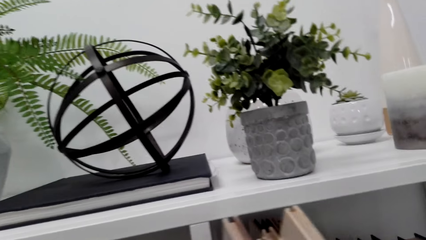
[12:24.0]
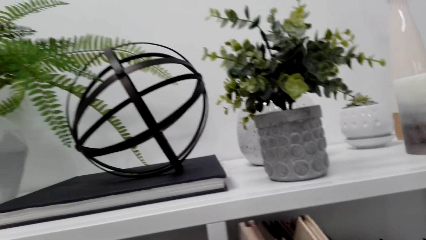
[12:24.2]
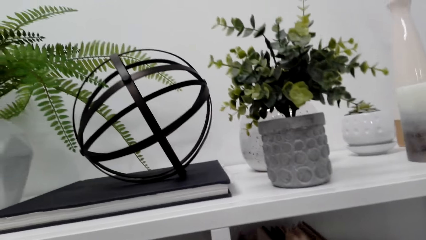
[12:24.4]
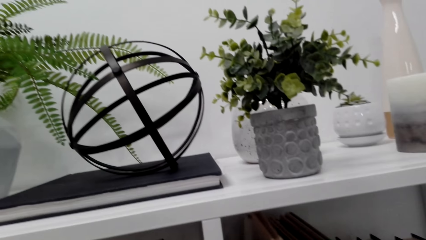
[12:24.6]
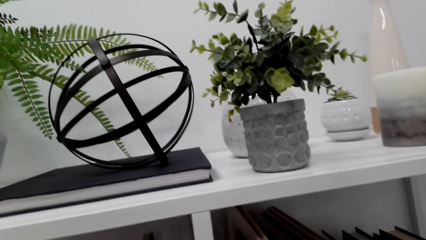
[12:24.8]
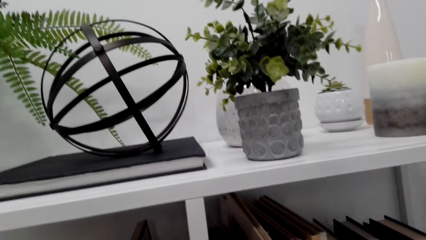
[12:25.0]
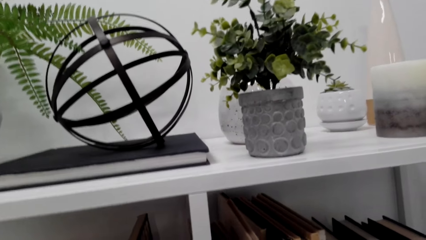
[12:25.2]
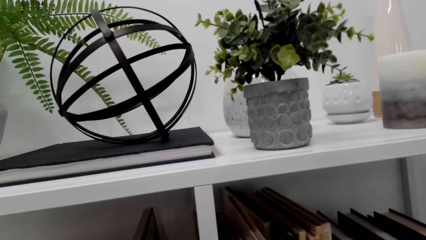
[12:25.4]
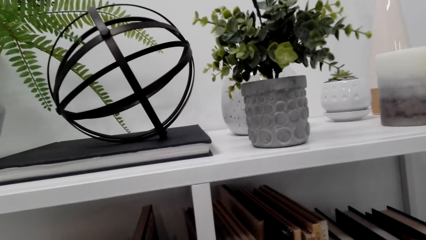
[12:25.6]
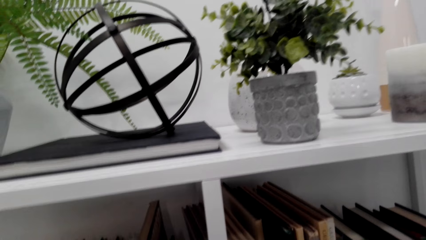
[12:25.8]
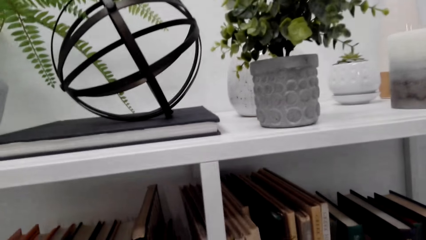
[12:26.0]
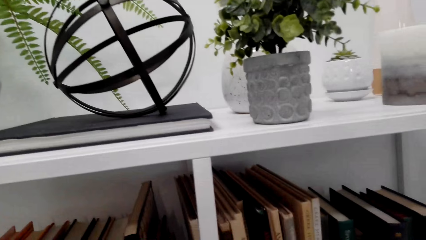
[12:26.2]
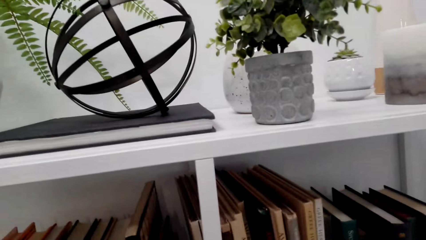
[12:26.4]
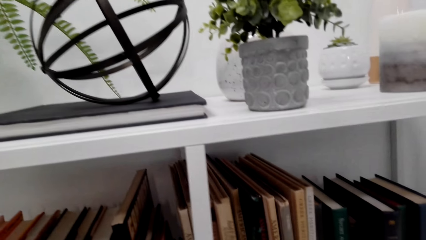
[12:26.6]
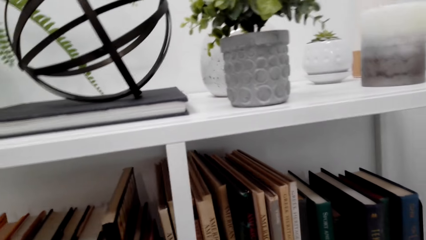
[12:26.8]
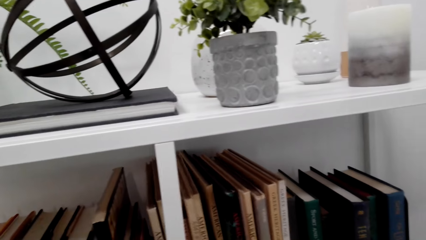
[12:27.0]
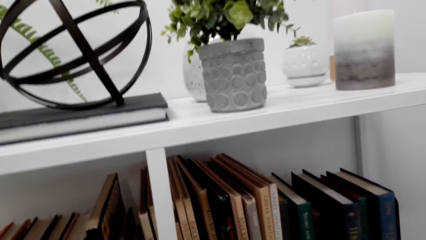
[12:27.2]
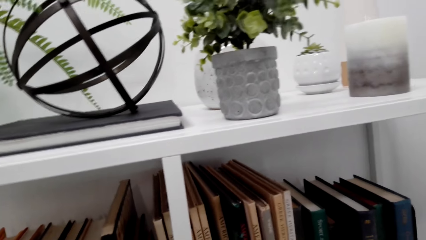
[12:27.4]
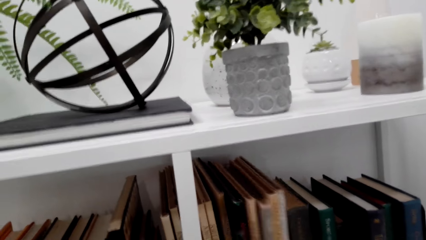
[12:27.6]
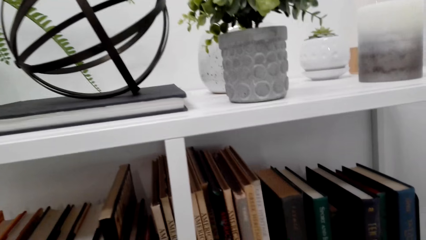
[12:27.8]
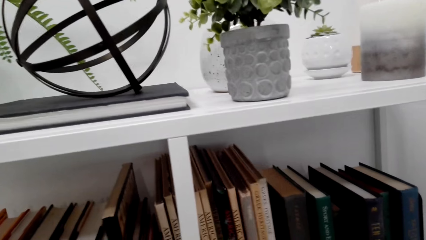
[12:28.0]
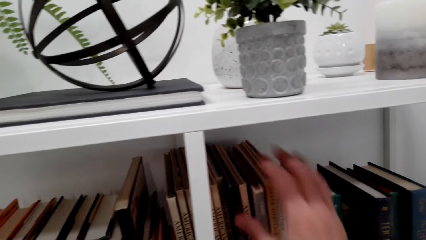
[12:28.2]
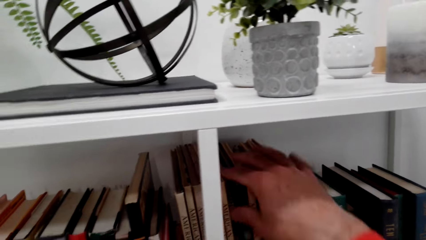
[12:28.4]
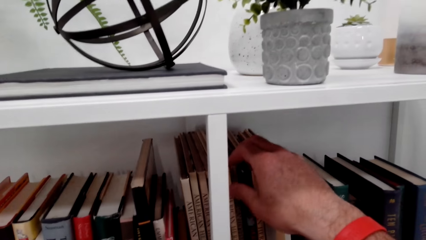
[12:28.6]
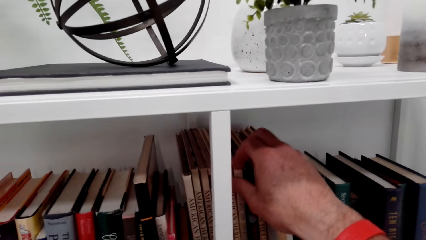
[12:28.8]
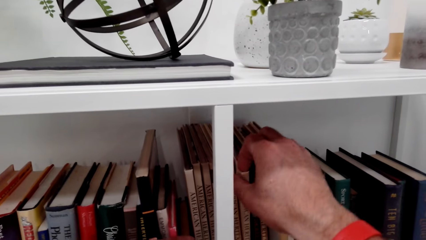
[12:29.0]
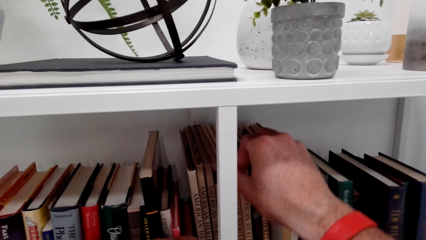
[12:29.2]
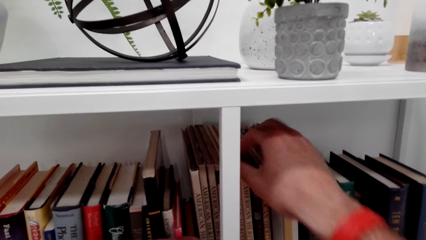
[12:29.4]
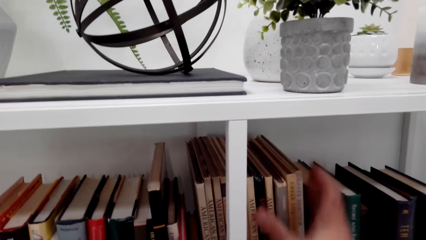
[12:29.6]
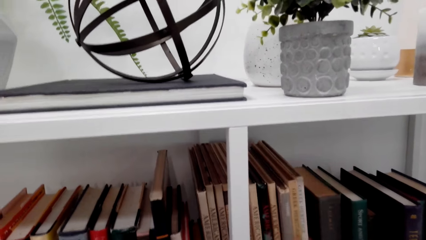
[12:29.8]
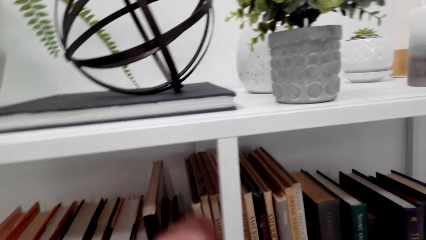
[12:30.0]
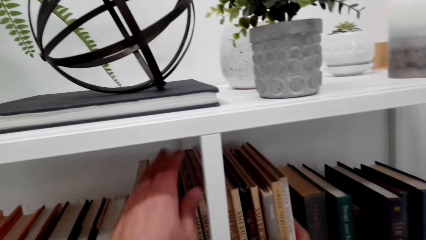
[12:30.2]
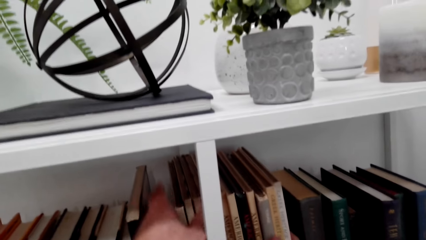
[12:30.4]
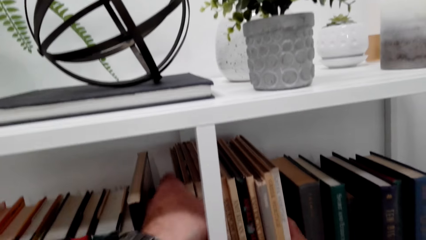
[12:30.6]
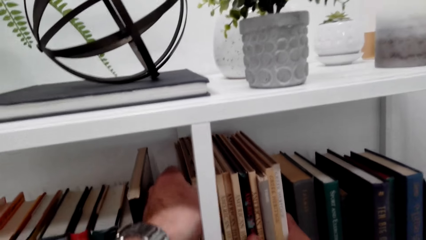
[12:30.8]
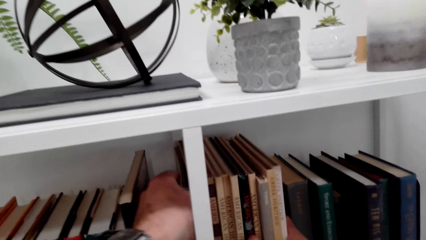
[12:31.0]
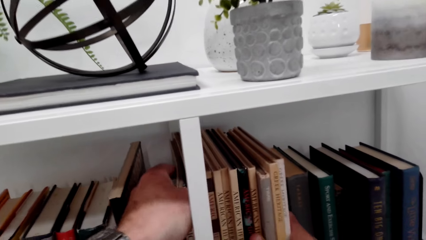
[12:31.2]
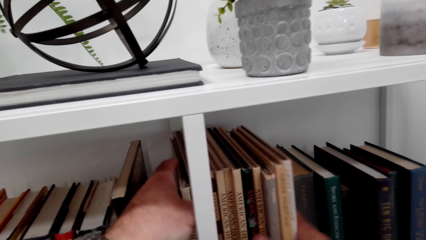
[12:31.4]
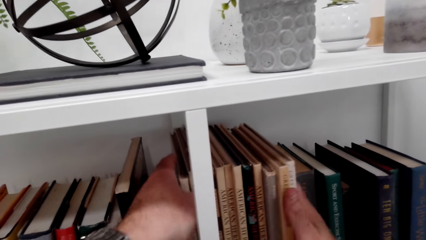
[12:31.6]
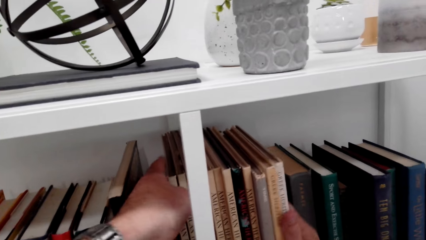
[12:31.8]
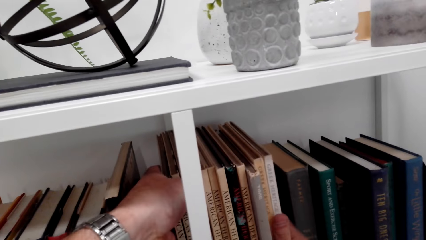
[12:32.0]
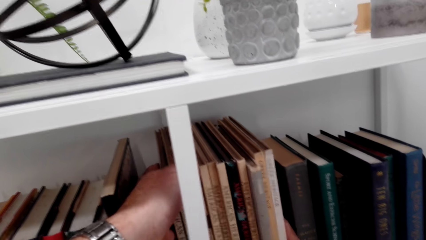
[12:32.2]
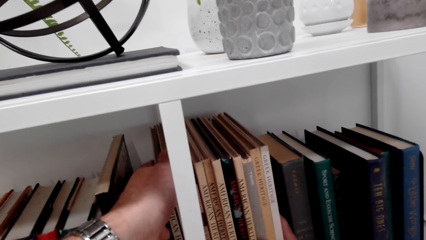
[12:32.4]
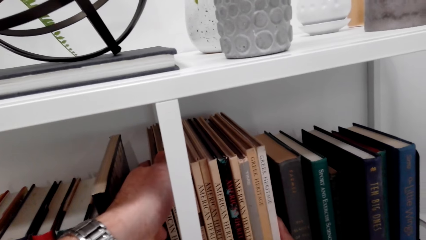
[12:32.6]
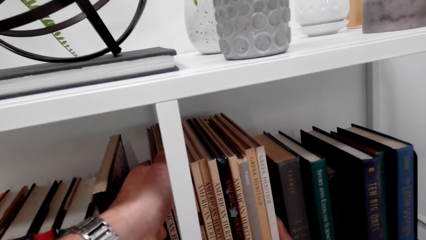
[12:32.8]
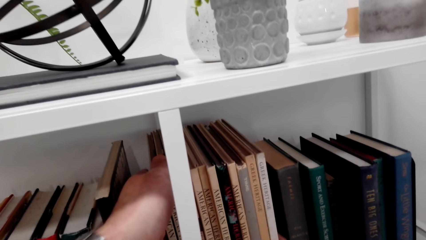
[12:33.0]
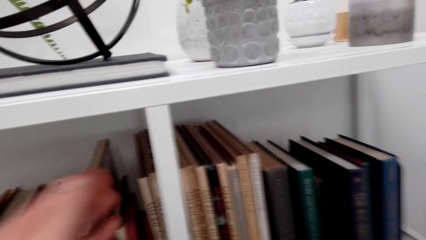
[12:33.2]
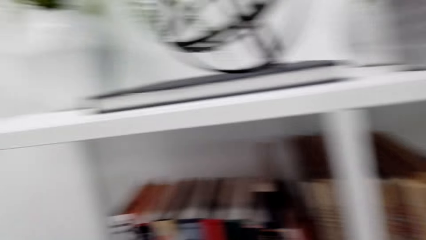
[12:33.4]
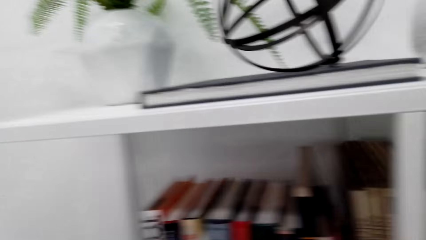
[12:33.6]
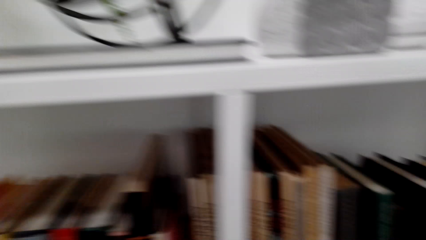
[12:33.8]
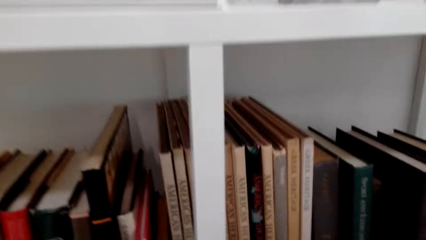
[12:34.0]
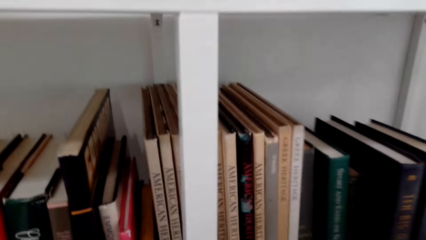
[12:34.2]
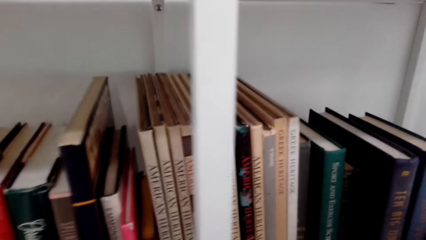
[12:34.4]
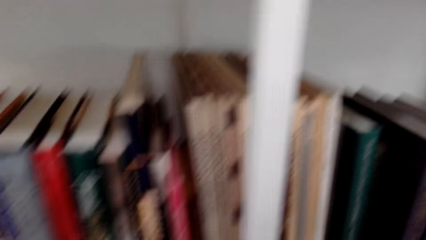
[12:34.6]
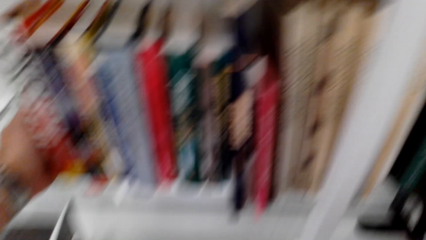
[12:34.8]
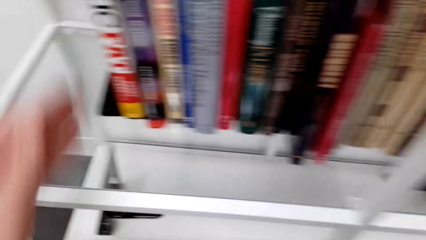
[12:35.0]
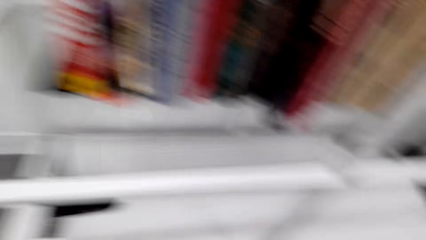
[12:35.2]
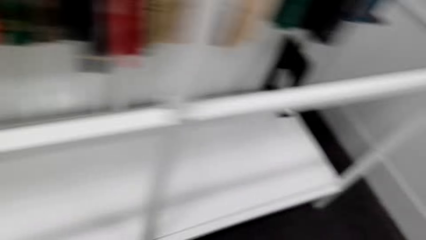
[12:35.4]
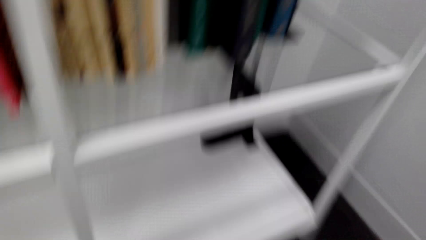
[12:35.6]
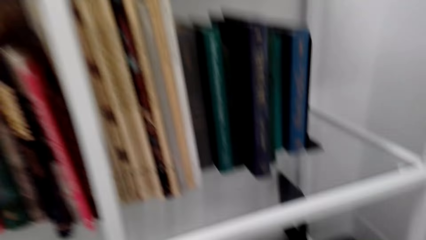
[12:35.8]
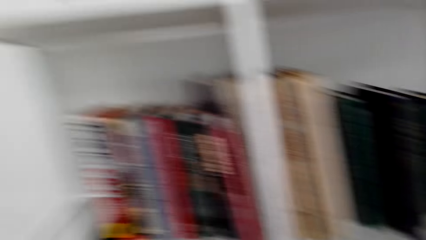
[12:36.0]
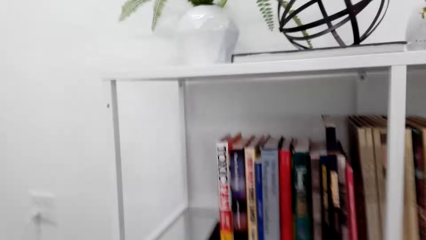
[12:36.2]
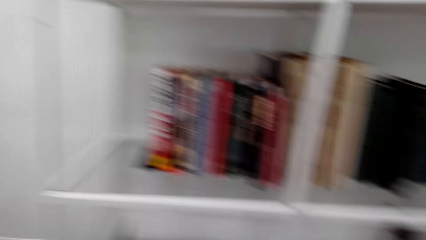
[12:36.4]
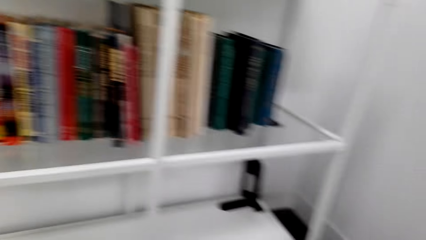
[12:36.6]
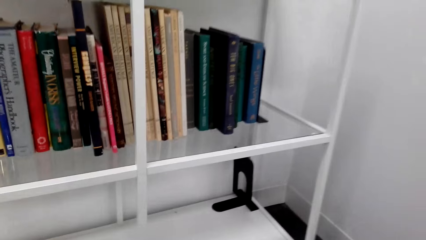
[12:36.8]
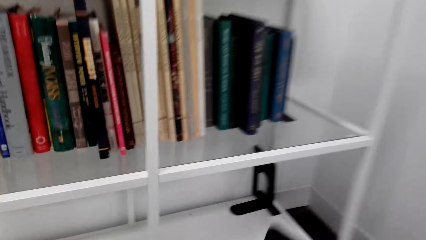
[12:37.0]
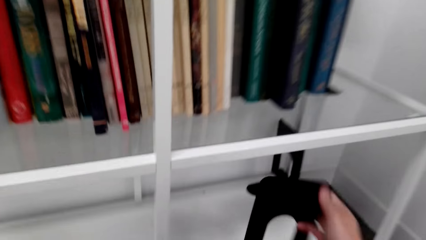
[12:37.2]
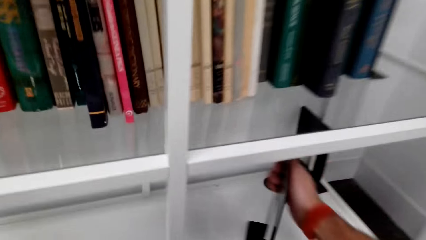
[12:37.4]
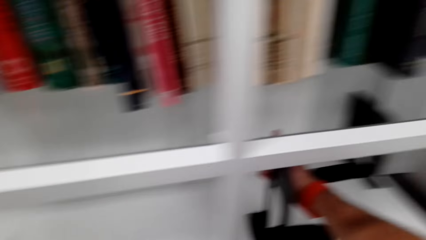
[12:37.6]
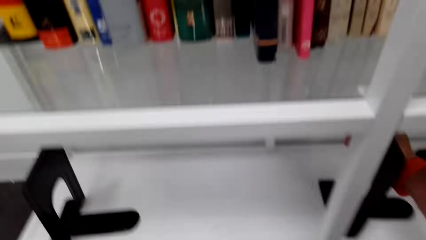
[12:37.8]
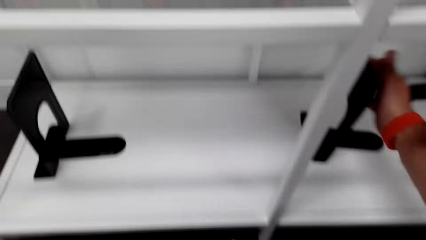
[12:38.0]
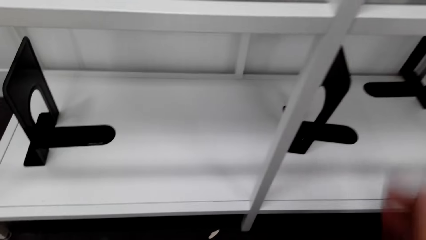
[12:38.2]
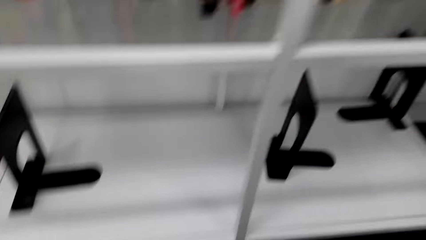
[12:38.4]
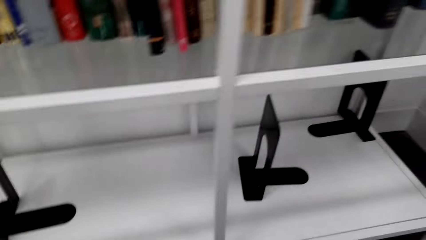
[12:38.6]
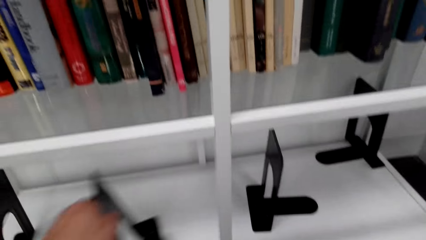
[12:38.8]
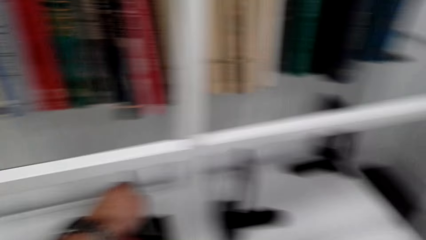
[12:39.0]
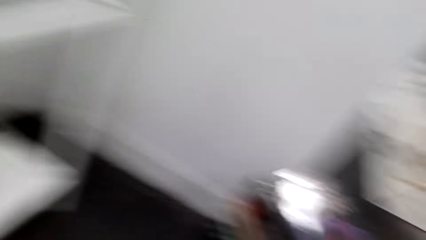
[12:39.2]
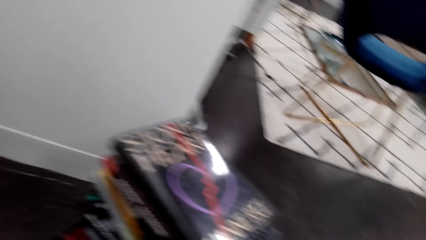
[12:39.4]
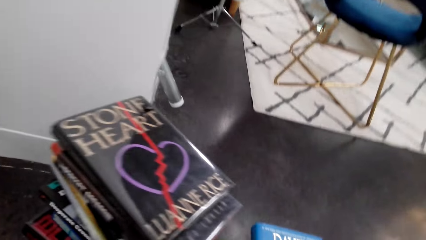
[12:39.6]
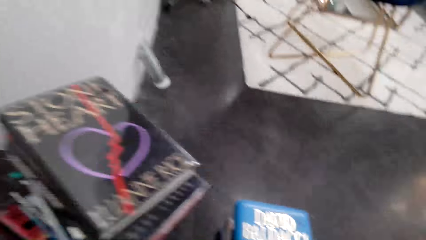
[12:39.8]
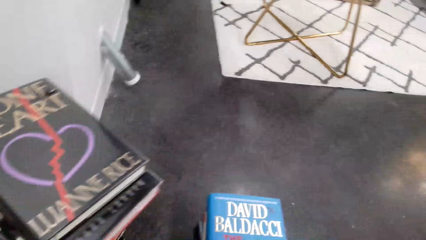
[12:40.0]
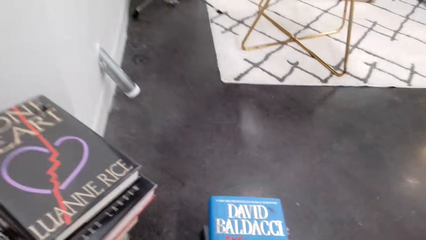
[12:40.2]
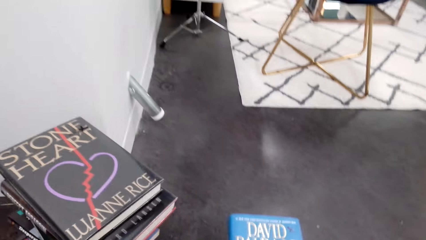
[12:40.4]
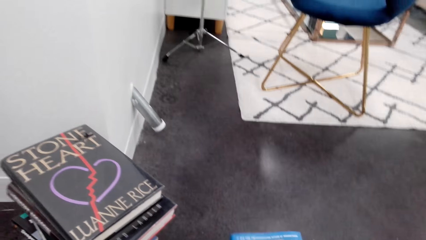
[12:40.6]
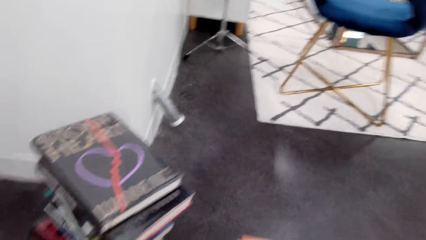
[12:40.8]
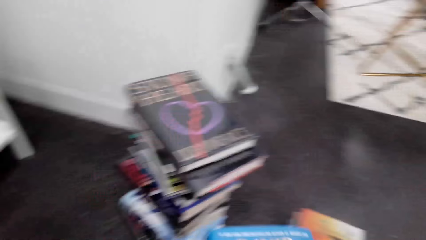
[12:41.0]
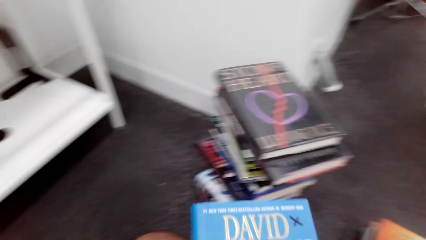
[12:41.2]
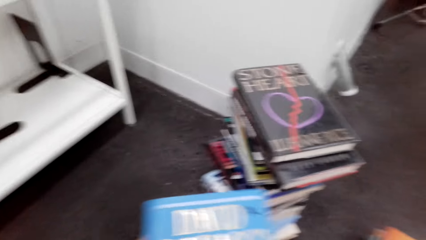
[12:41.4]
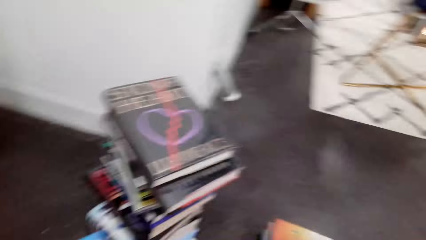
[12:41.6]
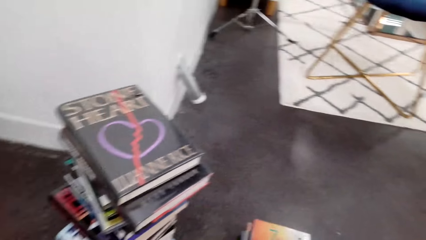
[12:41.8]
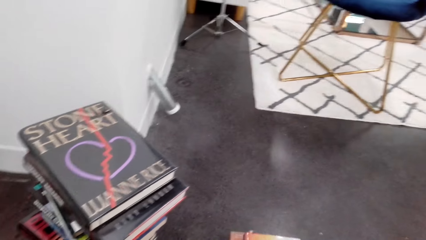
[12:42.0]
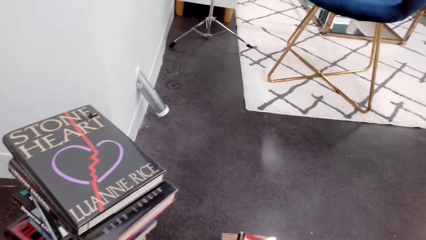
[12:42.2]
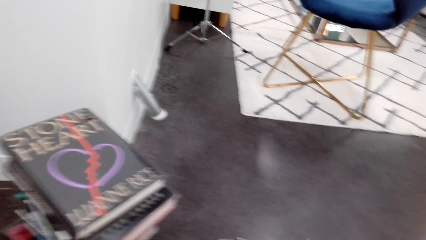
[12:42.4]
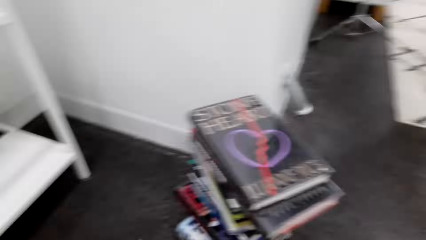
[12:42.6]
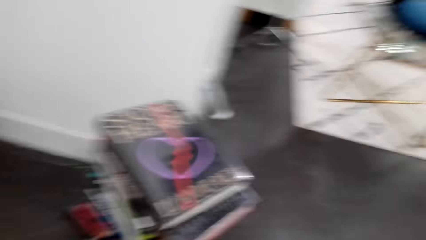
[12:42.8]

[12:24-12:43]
The camera wearer places books on the floor with both hands. They look in front. They look down. They look sideways.
